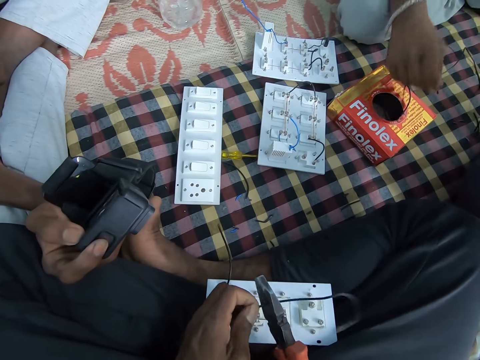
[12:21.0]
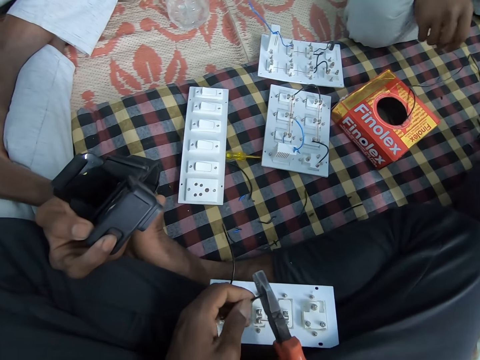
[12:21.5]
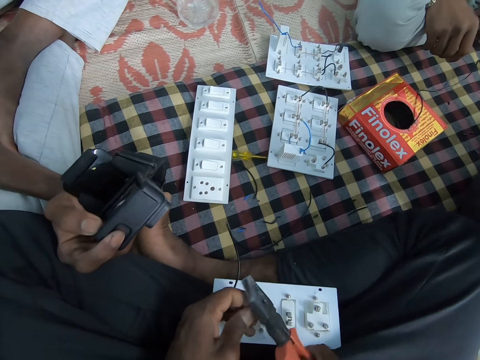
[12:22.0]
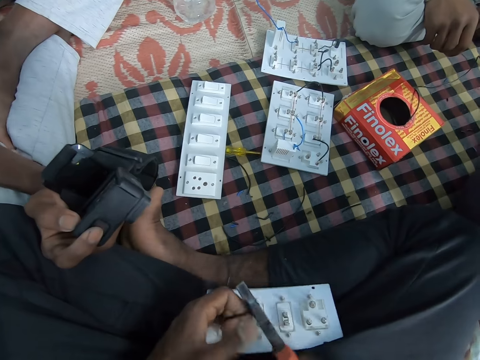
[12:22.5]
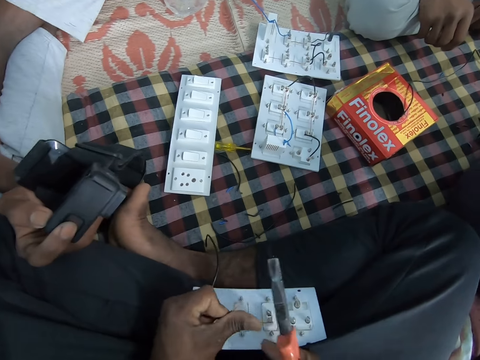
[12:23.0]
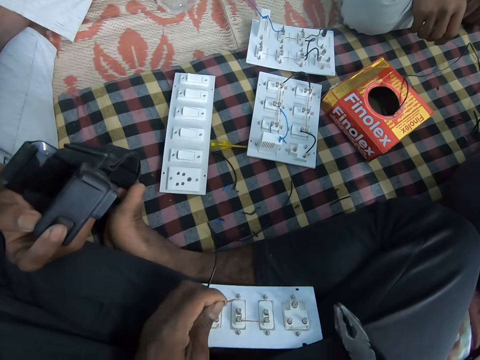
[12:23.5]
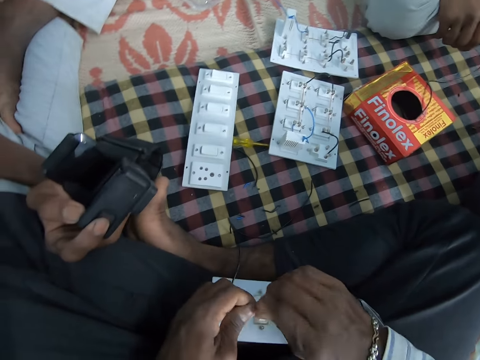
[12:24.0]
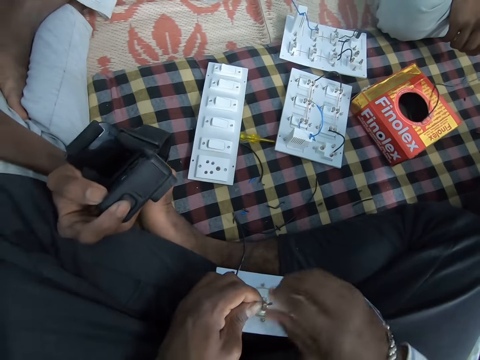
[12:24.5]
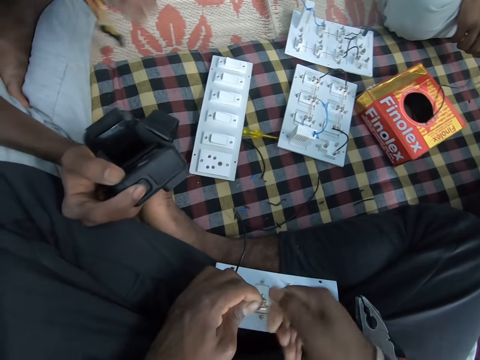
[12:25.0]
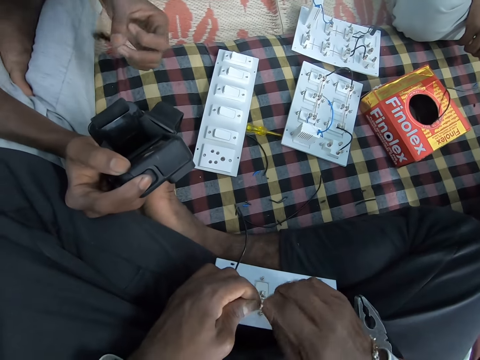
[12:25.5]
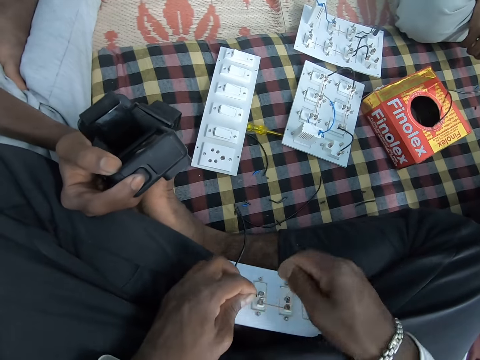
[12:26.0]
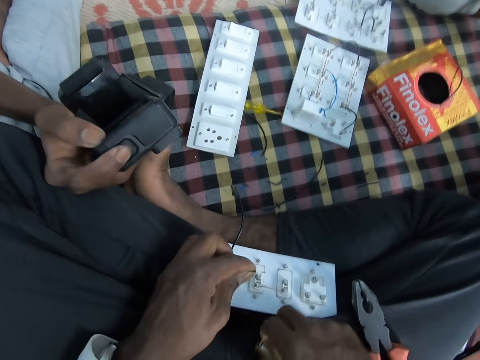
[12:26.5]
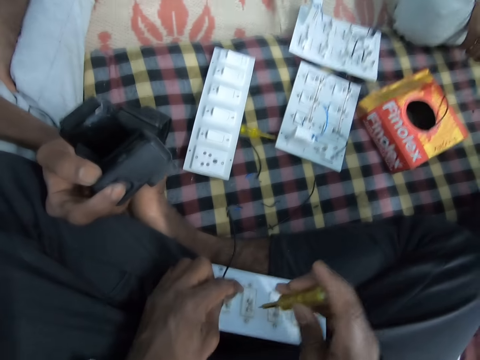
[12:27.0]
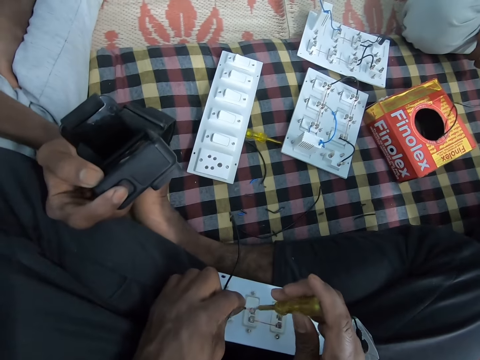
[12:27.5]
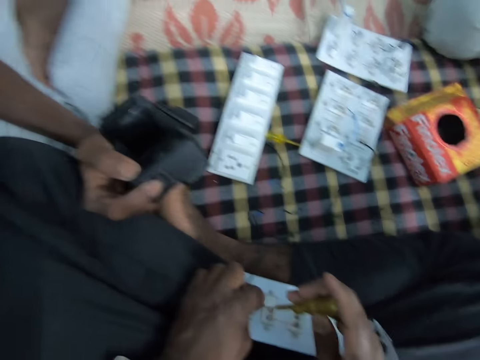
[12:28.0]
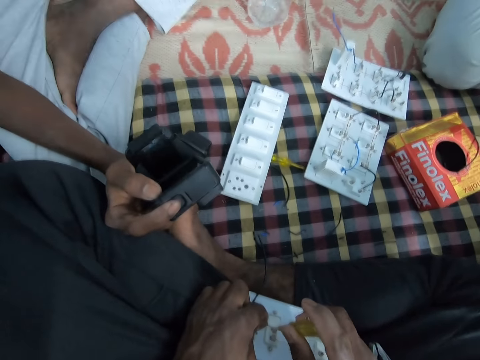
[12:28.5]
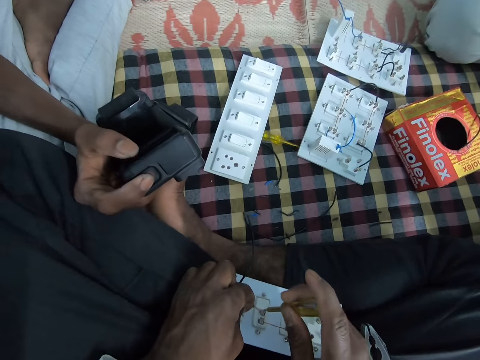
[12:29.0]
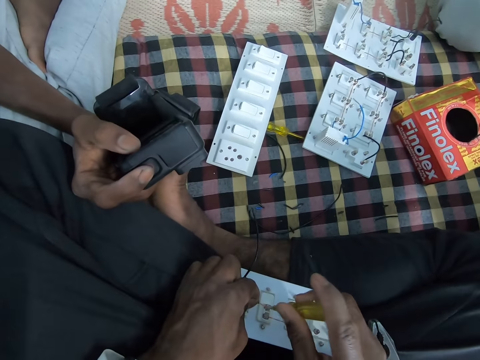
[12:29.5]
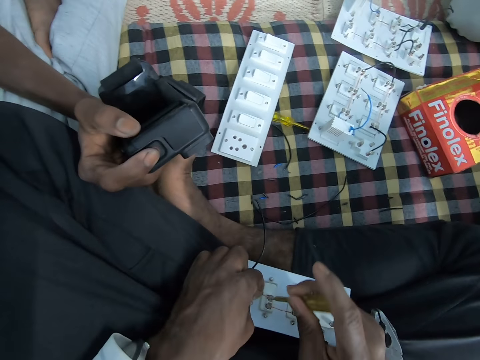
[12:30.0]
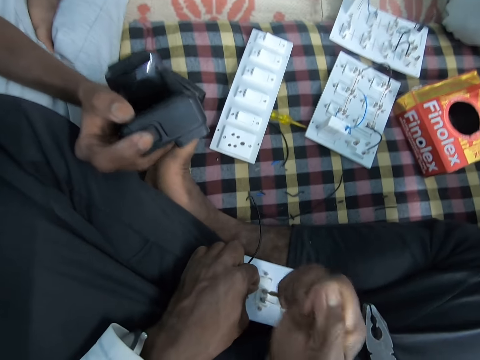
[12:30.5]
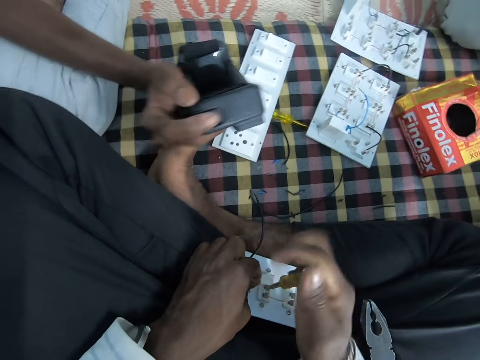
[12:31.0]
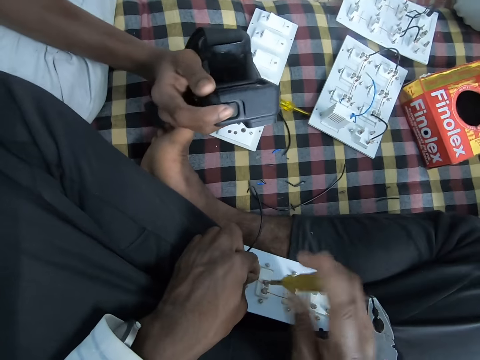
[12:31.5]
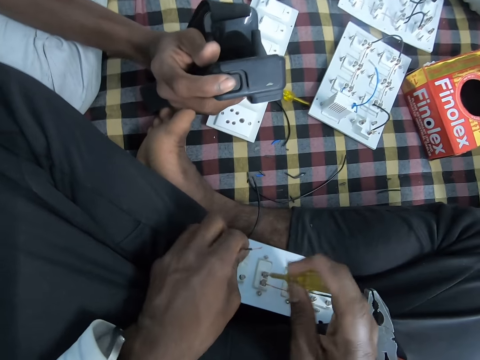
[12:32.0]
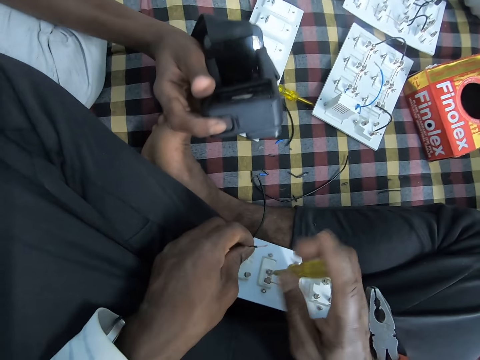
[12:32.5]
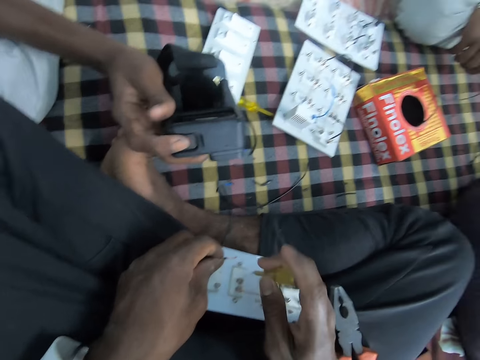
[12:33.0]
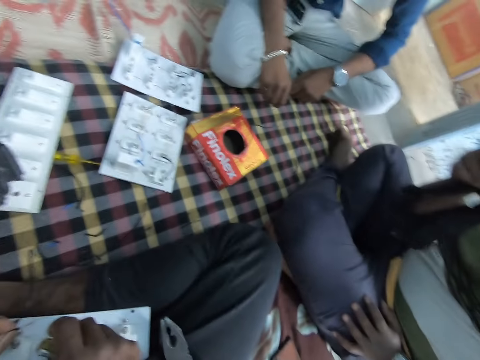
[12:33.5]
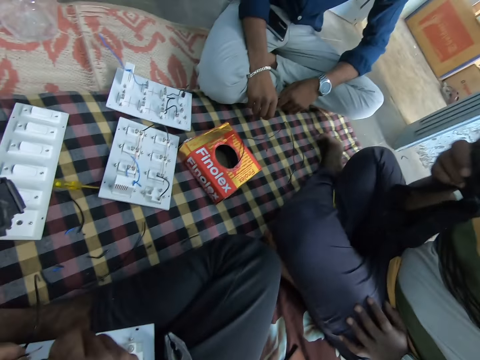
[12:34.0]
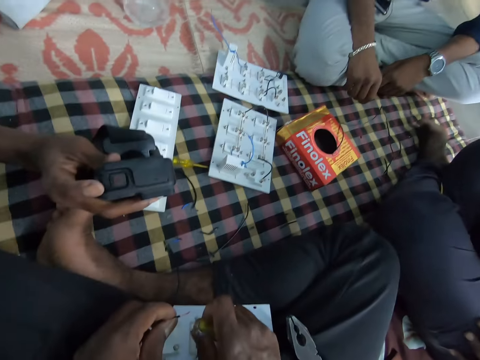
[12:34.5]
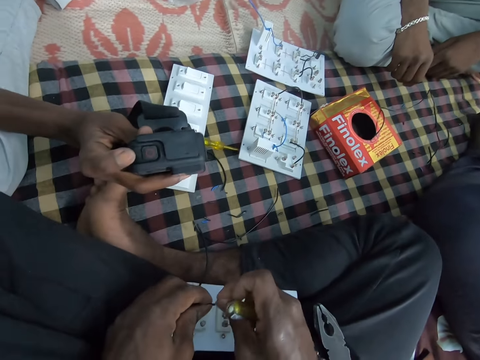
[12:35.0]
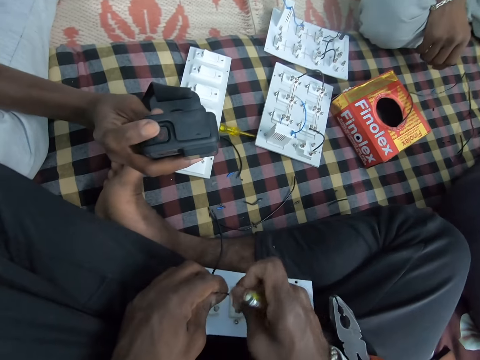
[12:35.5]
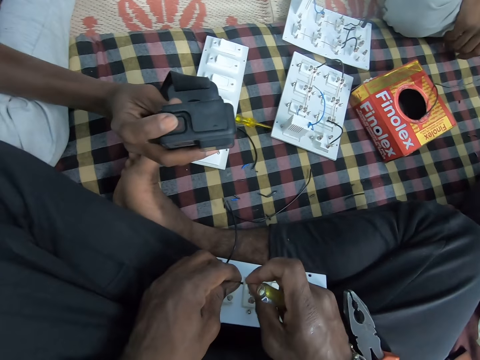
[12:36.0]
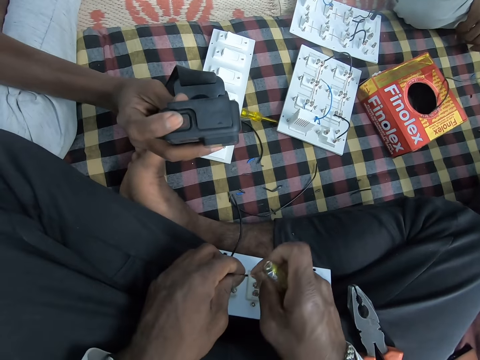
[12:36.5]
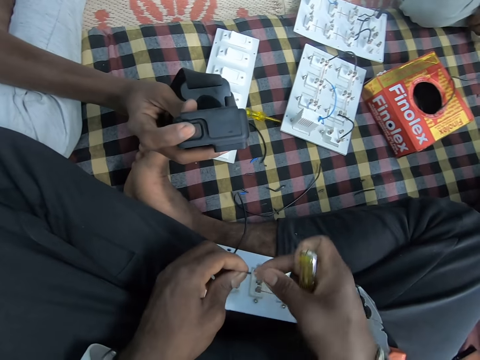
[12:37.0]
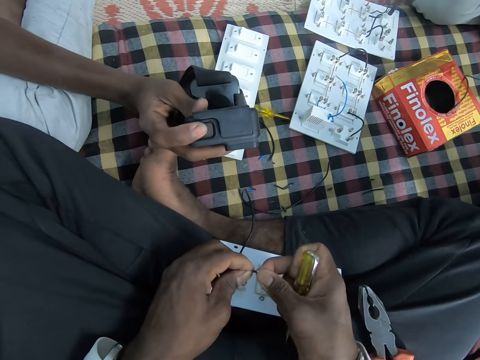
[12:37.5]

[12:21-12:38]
The camera wearer cuts the wire or cable in his left hand with the pair of pliers with his right hand. He holds the cable. He strips the wire in his left hand with the pair of pliers with his right hand. He drops the pair of pliers on his lap with his right hand. He twists the wire in his left hand with his right hand. He moves a hand. He picks up the screwdriver from his lap with his right hand. He holds the screwdriver. He fixes the wire in his left hand in the extension board. He loosens the screw of the extension board on his lap with the screwdriver in his right hand. He moves a hand. He converses with a man. He loosens the screw. He twists the wire in his left hand with his right hand.

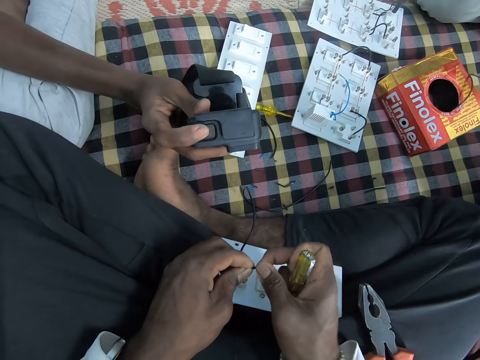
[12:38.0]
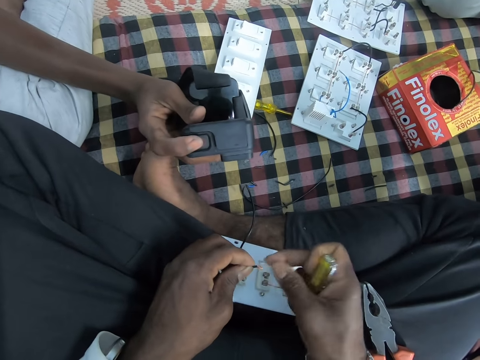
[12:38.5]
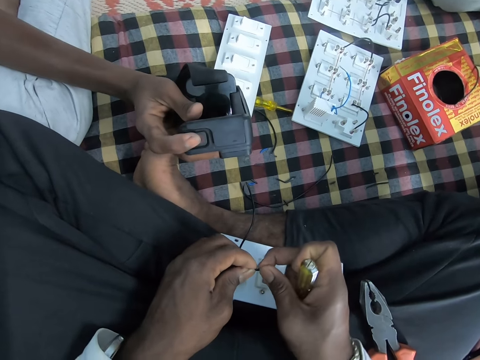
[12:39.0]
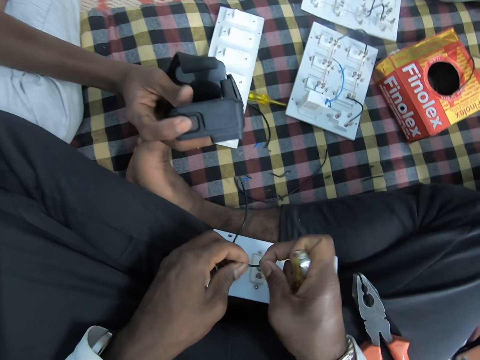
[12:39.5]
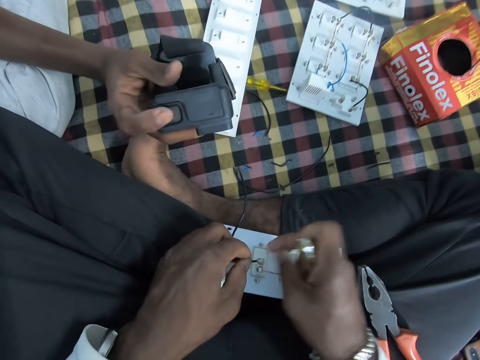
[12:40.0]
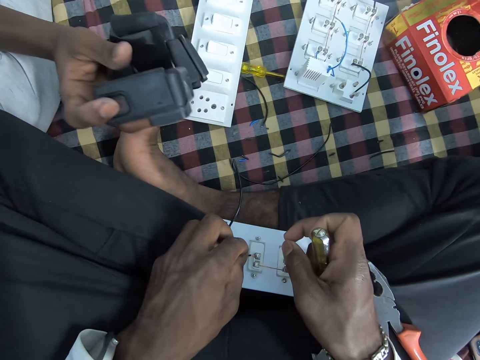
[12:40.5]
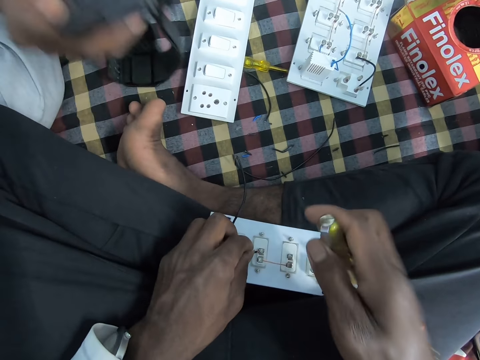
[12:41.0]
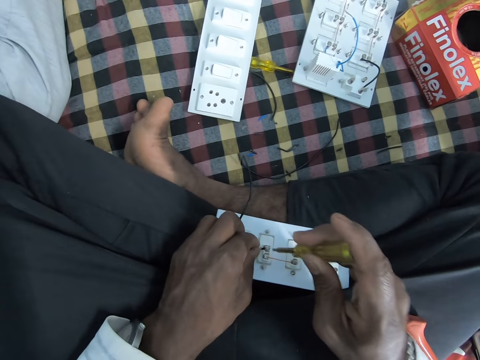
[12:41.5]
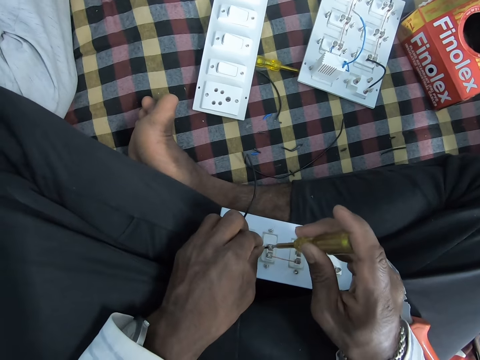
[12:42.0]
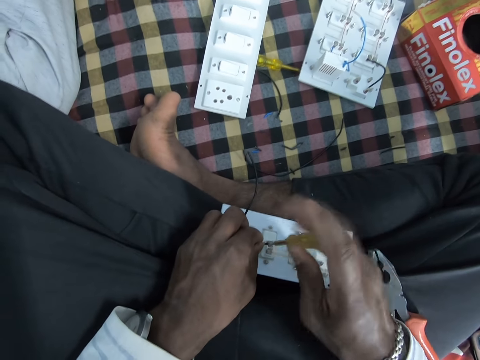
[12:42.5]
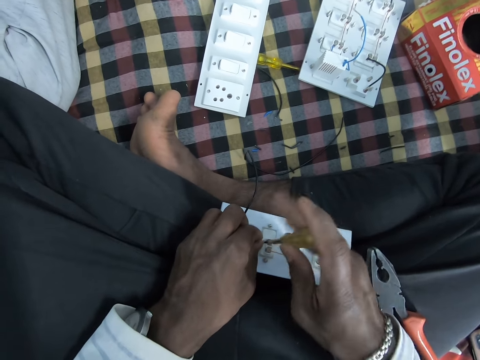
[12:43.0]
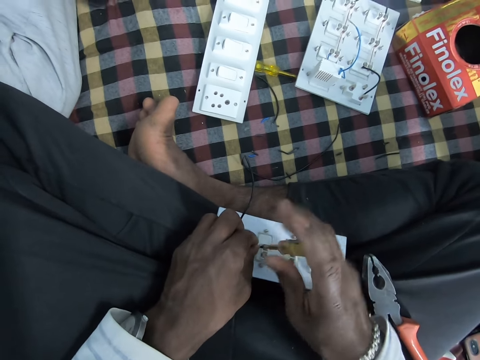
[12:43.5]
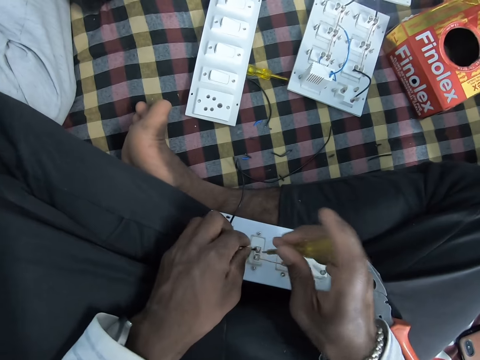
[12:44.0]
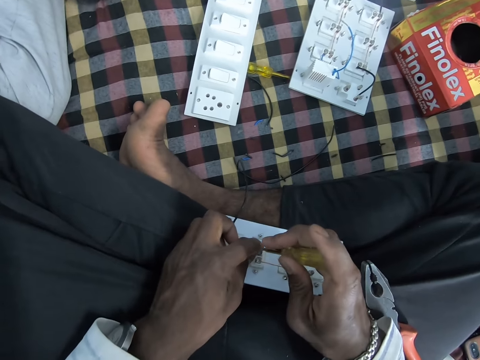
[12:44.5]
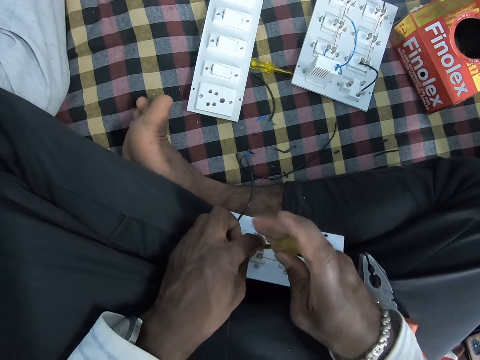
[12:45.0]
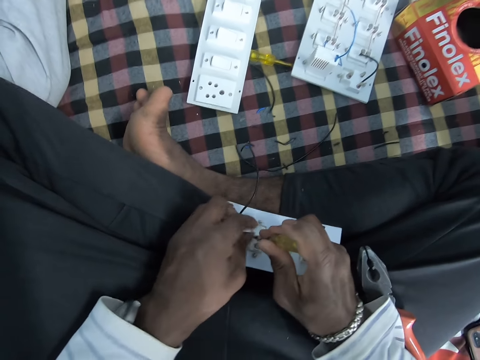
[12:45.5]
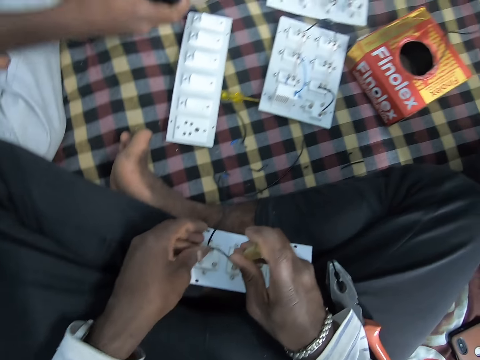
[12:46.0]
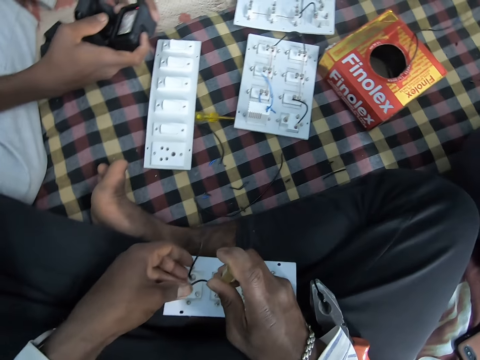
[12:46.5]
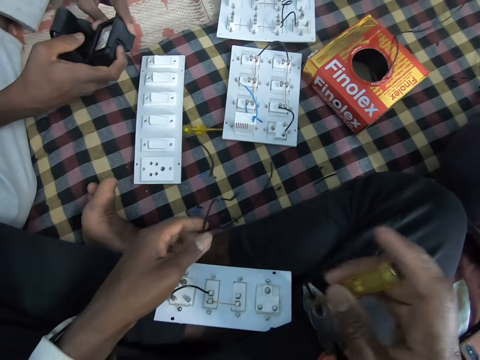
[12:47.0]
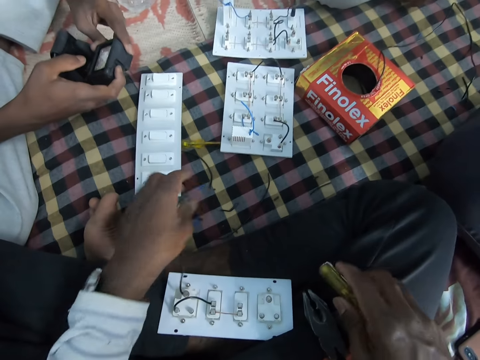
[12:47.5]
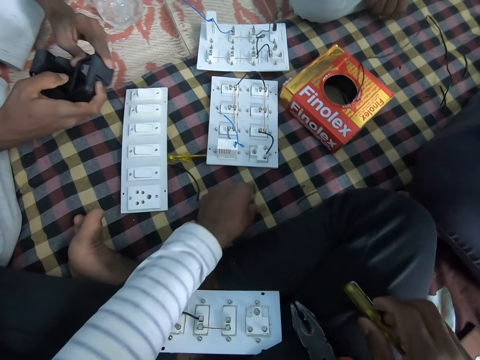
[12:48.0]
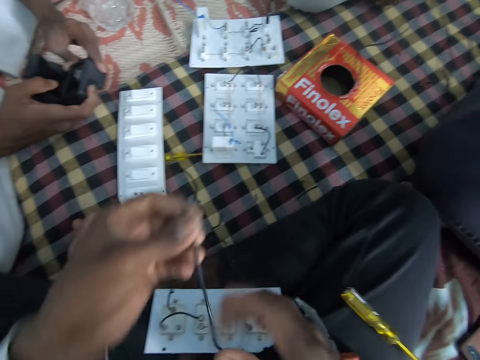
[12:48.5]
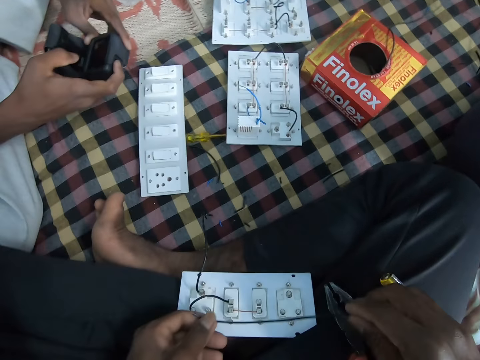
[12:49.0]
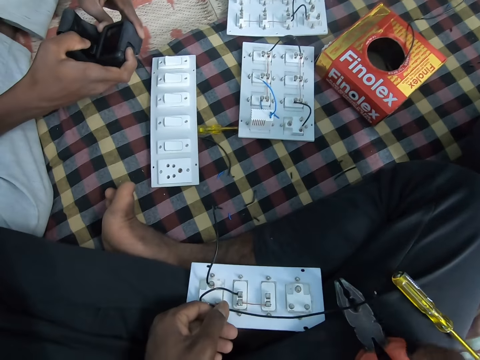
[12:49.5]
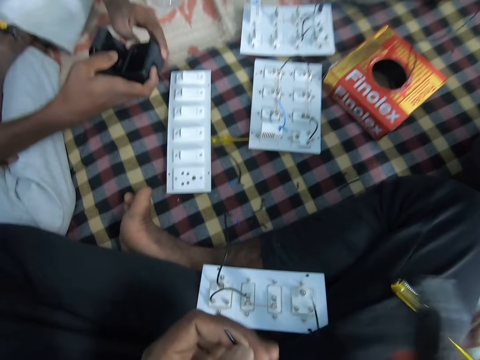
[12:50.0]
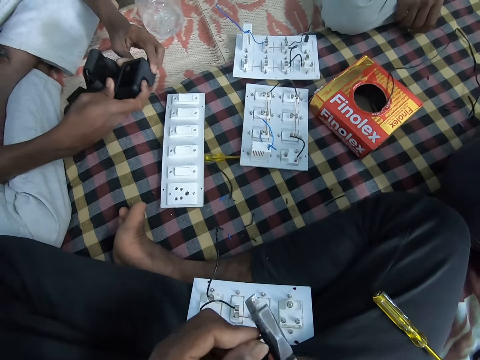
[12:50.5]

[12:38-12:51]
The camera wearer folds a cable or wire. He lowers the cable. He fixes the wire in his left hand in the extension board. He tightens the screw of the extension board on his lap with the screwdriver in his right hand. He holds the screw. He tightens the screw. He holds the cable. A man operates the head camera with both hands. The camera wearer moves a hand. He places a hand on his lap. He picks up the wire from the mat with his left hand. He holds the wire with both hands. He places the cable on a plug socket. He picks up the pair of pliers from his lap with his right hand.
